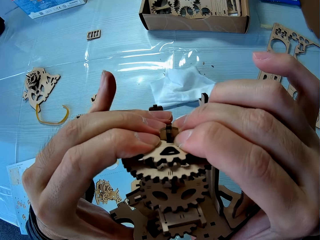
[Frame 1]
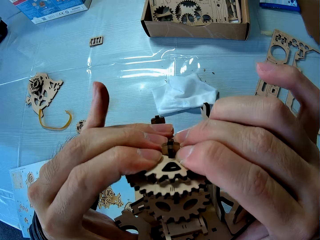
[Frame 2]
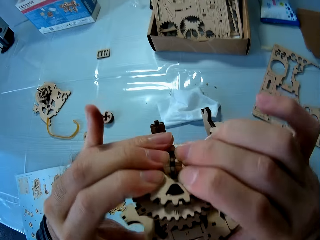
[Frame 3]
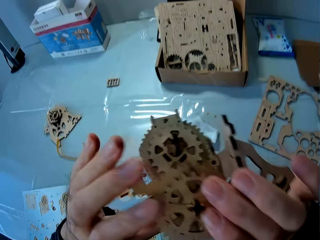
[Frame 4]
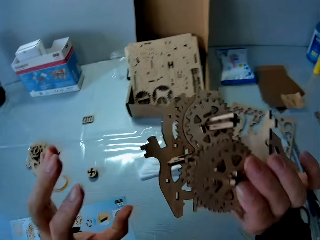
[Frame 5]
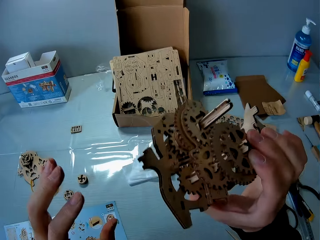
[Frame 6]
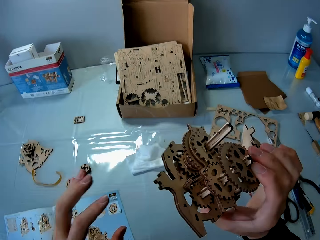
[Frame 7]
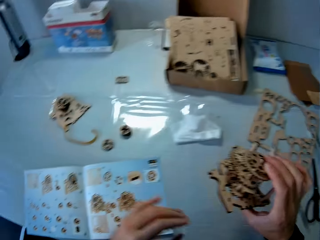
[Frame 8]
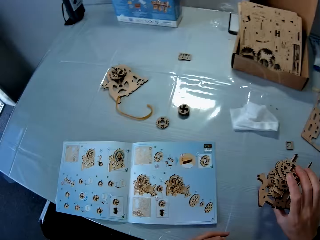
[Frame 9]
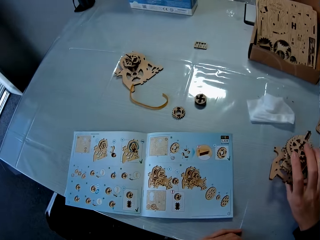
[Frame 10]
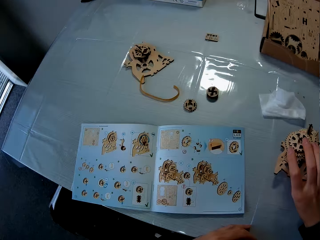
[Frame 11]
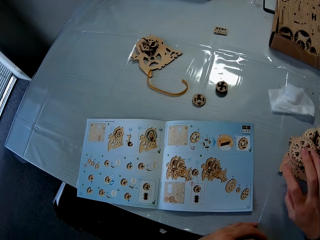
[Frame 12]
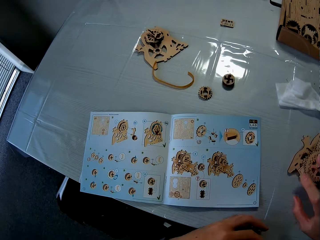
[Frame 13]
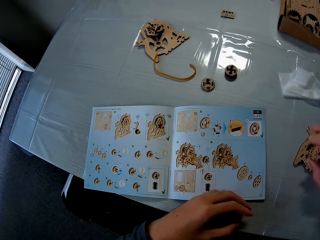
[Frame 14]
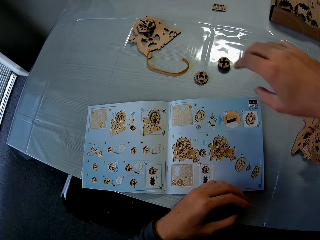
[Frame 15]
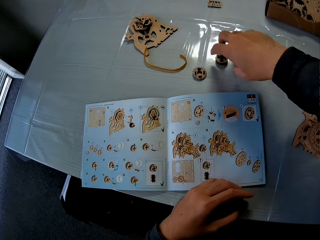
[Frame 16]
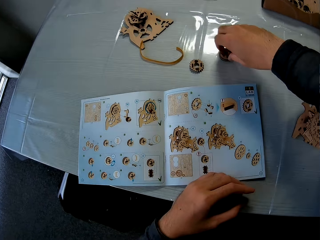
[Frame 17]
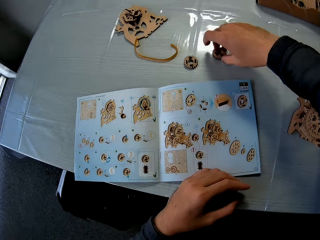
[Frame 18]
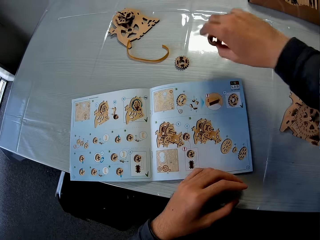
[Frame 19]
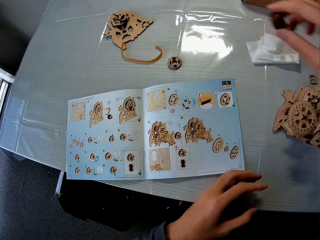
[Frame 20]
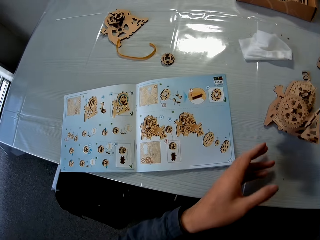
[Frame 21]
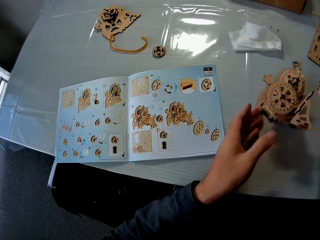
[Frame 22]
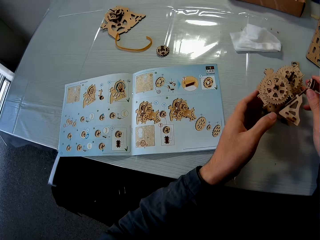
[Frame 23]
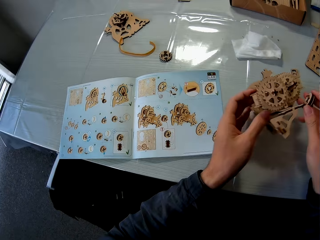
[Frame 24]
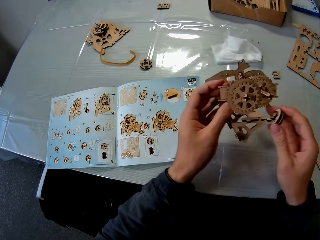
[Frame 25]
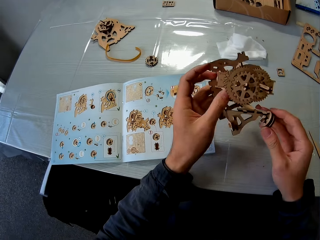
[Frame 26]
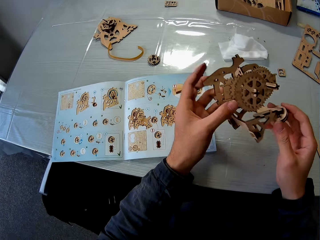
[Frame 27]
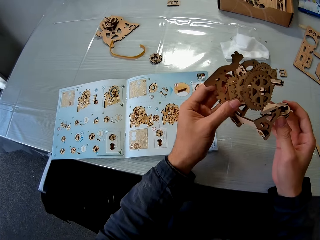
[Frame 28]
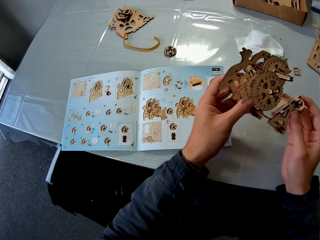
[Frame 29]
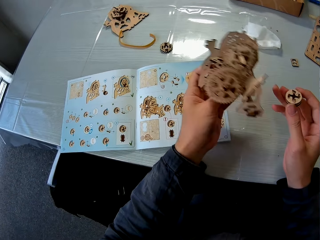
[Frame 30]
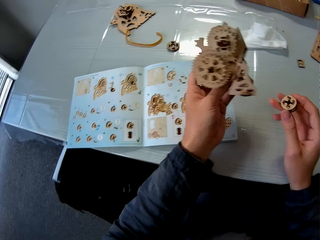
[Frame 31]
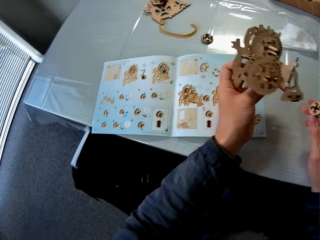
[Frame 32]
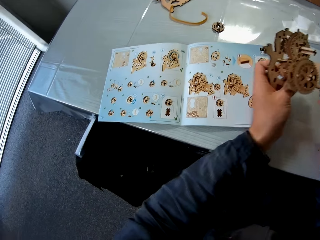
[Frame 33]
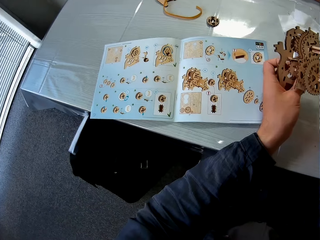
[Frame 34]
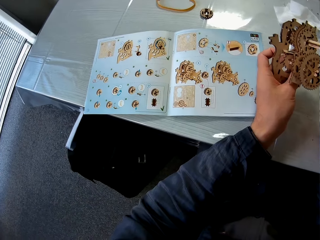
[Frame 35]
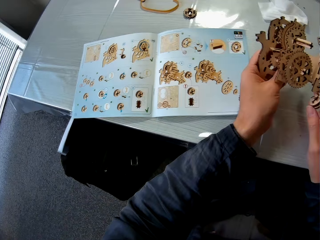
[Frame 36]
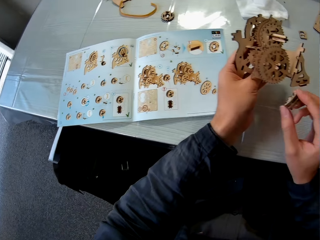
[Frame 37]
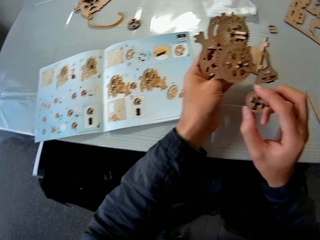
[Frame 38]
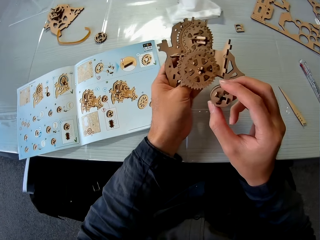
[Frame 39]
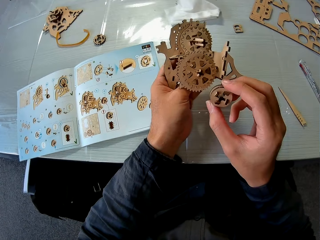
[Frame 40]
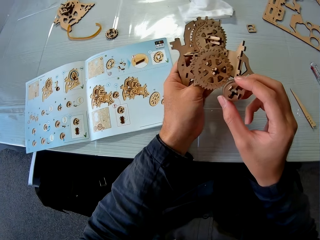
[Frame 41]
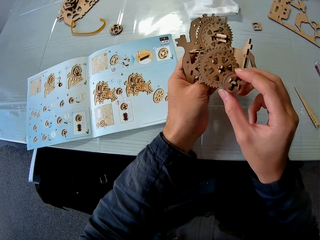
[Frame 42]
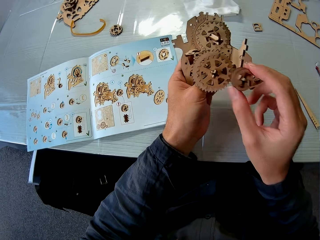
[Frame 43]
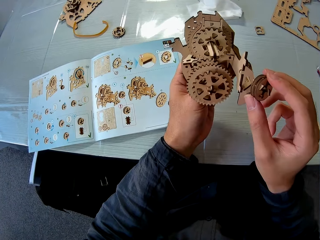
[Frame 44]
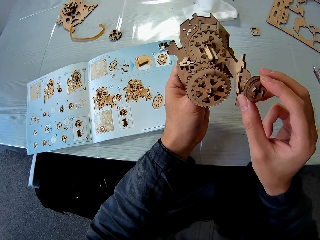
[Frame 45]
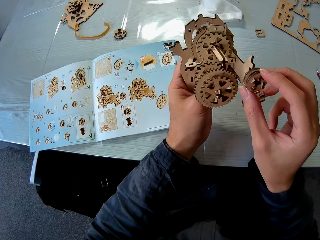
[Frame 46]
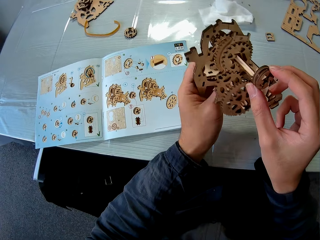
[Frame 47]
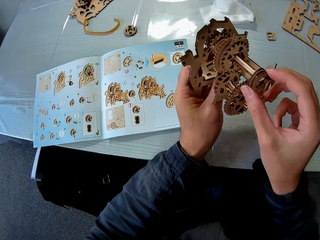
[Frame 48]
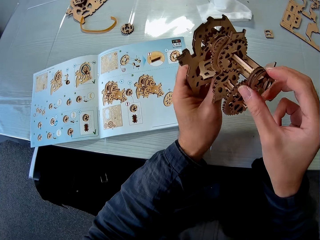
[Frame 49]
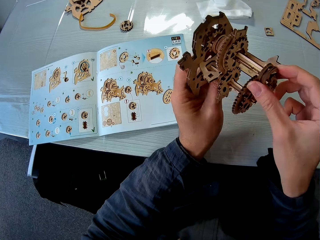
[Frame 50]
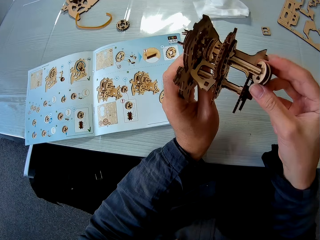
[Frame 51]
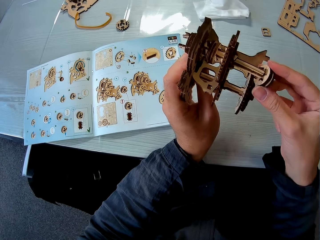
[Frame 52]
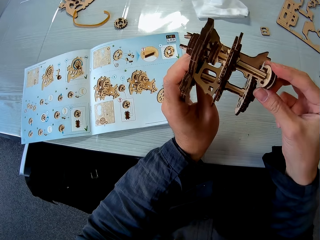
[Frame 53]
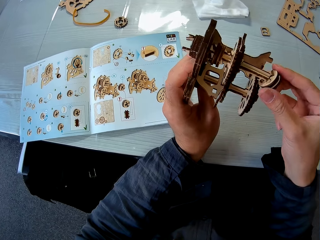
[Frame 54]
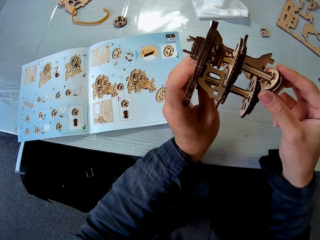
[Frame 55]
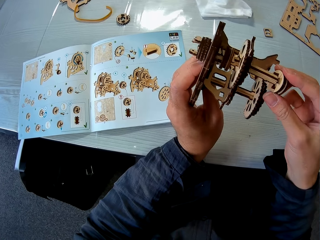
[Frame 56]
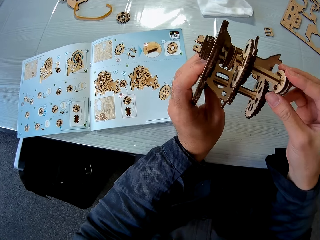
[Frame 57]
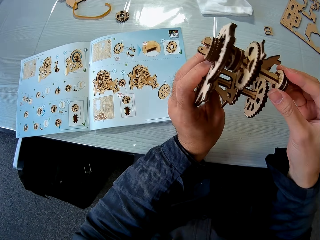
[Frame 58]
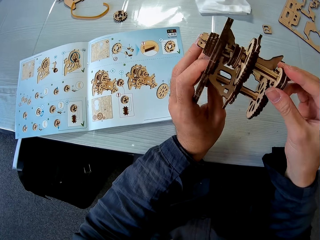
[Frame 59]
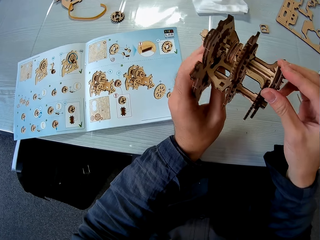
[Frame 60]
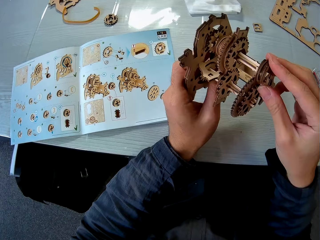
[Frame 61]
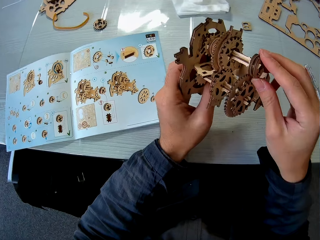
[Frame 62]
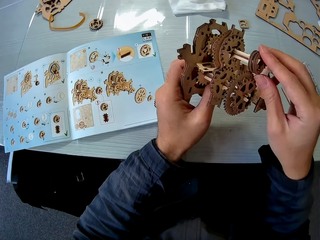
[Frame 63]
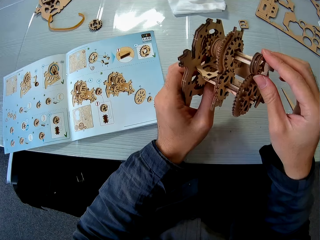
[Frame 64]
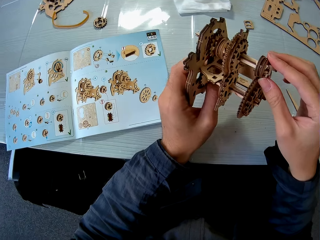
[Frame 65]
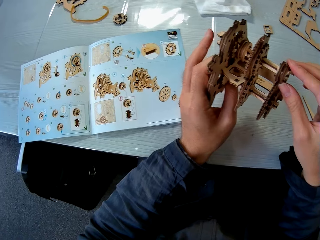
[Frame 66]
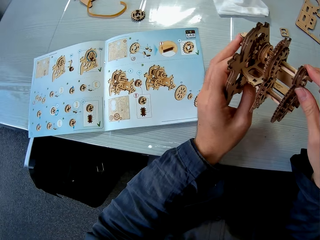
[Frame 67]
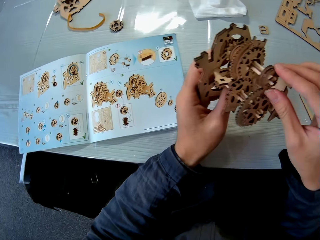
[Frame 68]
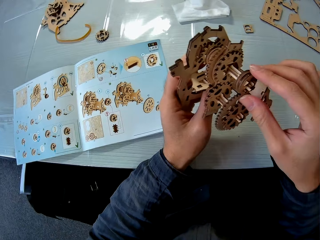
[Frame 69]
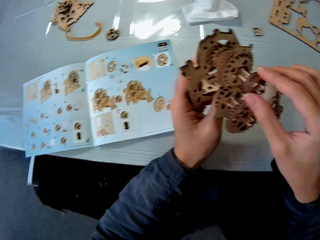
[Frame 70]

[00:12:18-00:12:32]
The camera wearer puts the wood gears model on the table. They pick up the wooden gear on the table, pick the wood gears model on the table and hold the wood gears model. They put the wooden gear in the wood gears model.

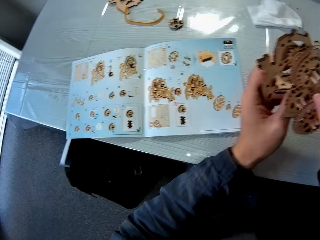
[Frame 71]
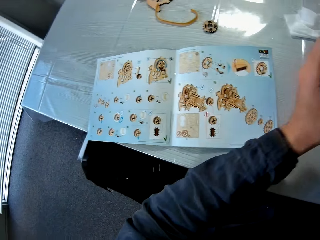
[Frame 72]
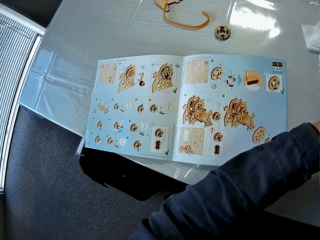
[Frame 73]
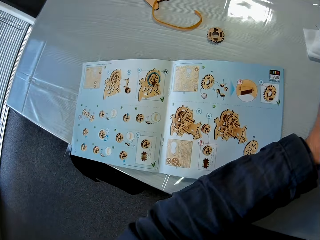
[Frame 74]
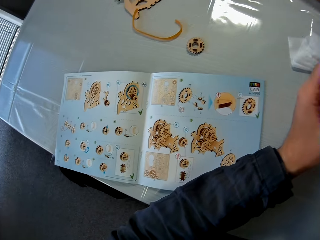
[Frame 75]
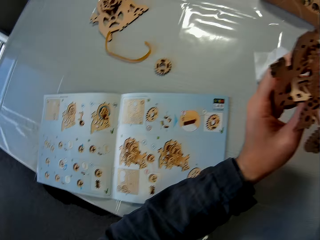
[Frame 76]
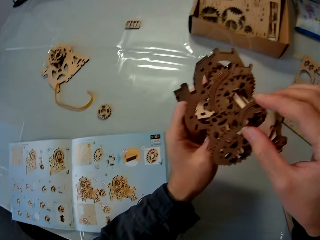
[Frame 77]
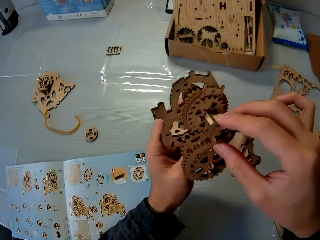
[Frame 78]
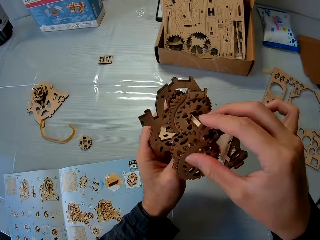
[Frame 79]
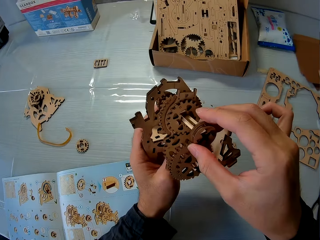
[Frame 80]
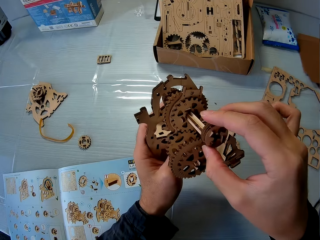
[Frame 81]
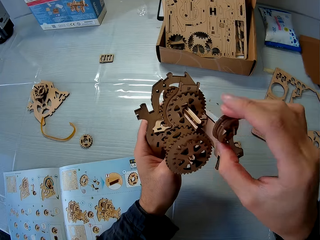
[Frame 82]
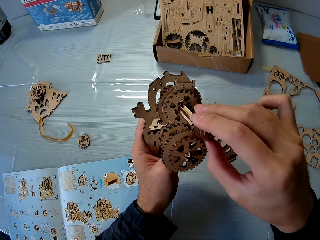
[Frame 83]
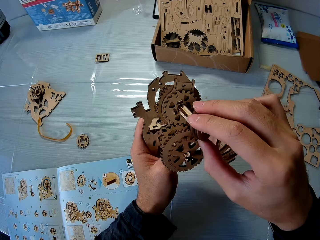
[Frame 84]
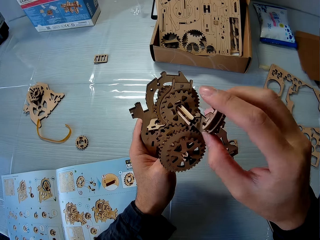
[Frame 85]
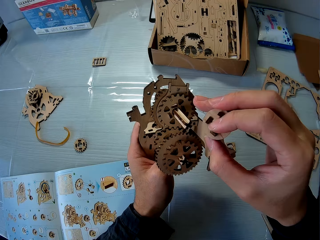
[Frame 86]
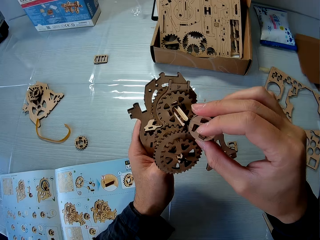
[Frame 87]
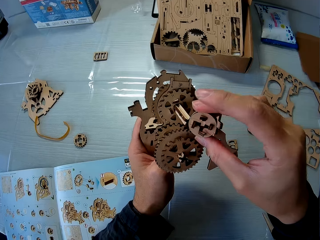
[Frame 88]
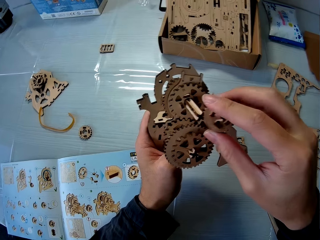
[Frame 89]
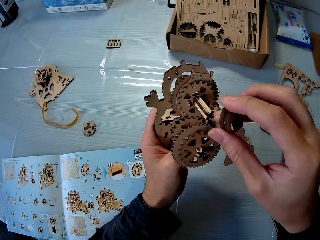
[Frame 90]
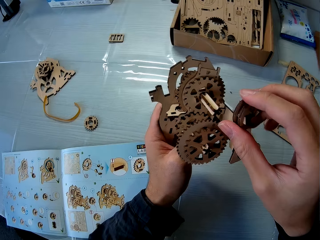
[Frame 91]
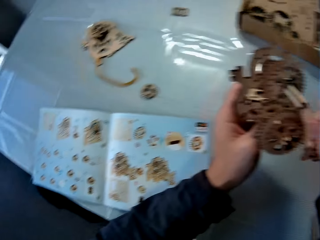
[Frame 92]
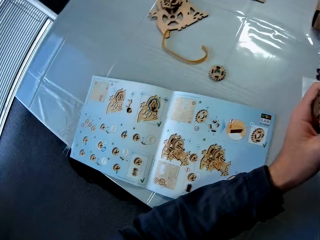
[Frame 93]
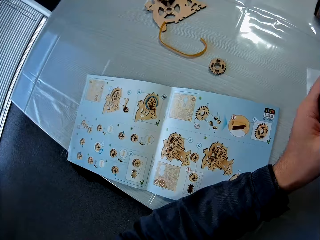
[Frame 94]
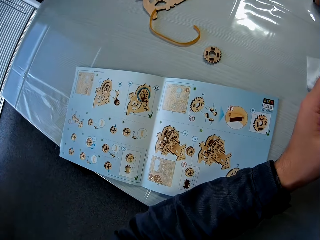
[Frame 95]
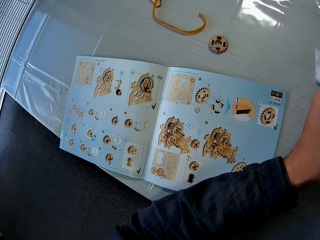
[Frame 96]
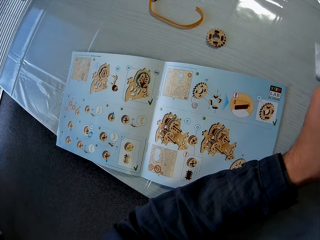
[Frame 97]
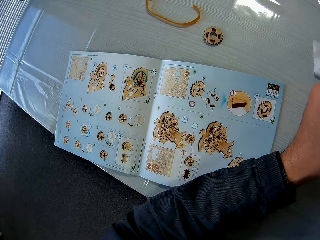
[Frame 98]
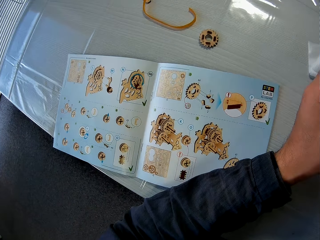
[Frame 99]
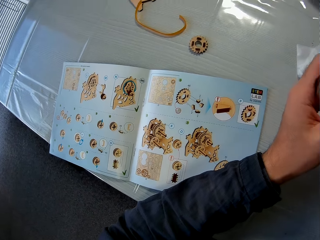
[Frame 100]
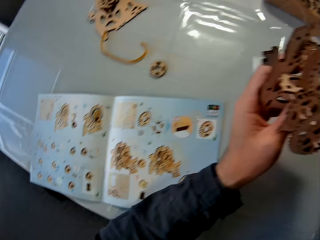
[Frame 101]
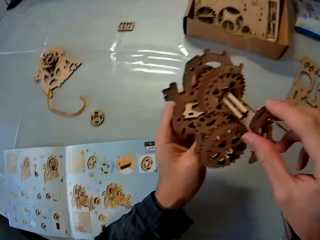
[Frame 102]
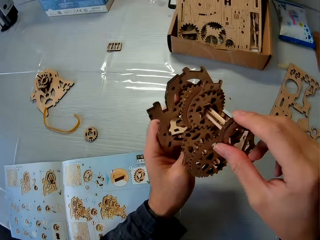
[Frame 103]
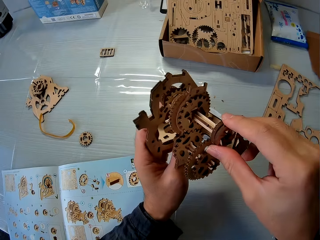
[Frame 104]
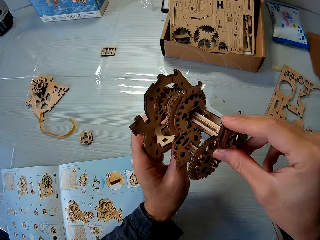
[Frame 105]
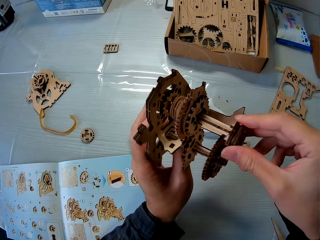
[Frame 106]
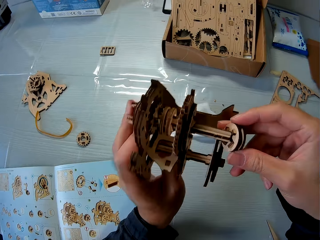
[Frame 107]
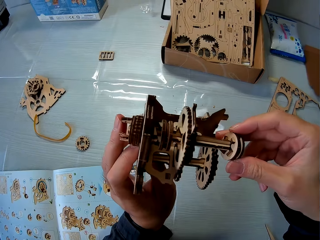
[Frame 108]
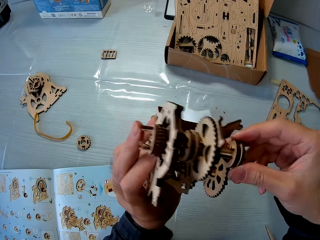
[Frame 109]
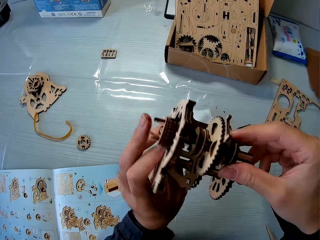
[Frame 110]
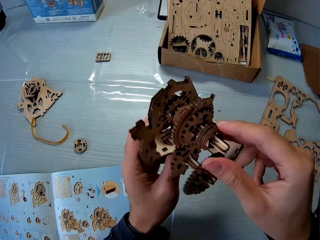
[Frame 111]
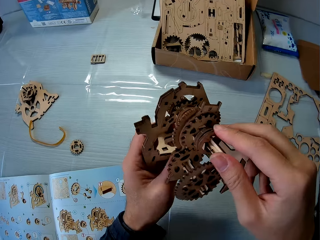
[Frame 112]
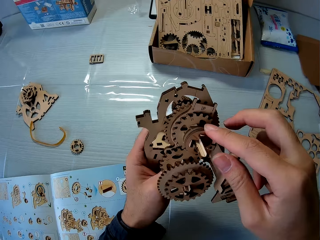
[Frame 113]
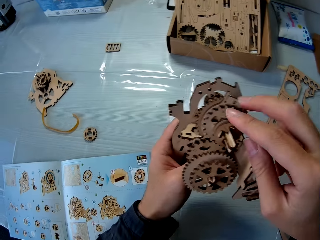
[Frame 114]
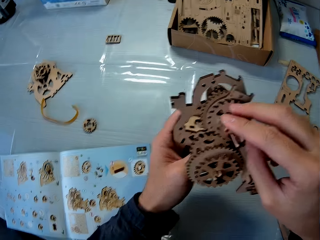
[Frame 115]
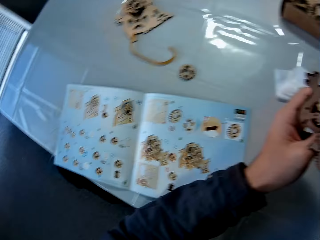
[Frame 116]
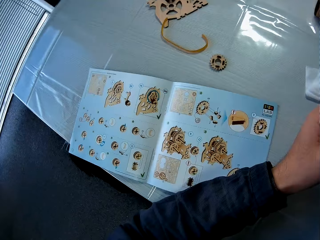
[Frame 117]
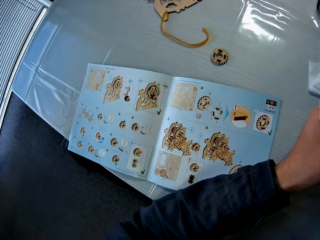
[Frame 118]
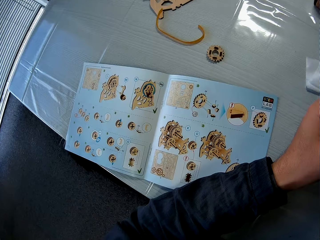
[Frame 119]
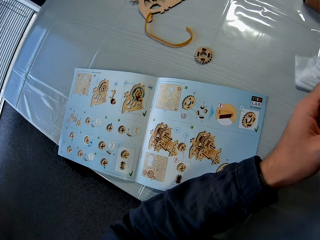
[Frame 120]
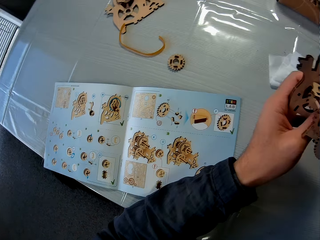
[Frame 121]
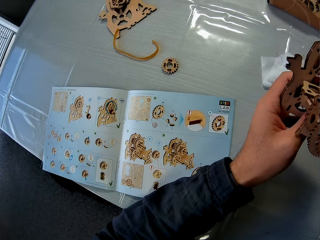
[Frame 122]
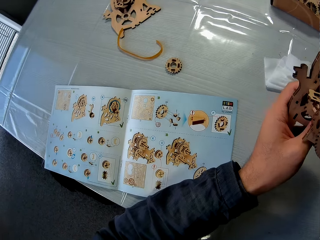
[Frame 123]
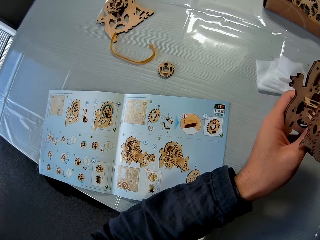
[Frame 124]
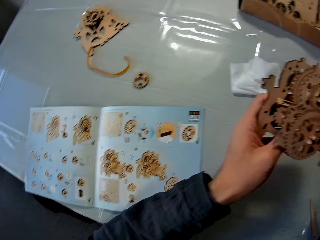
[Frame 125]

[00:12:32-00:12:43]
The camera wearer holds the wooden gear with his hand. He puts the wooden gear in the wood gears model.
